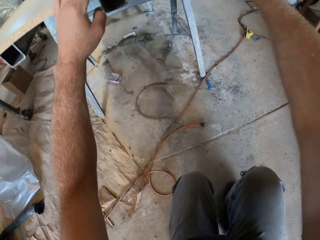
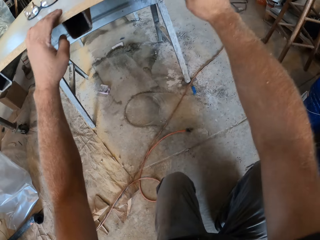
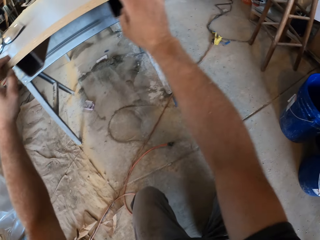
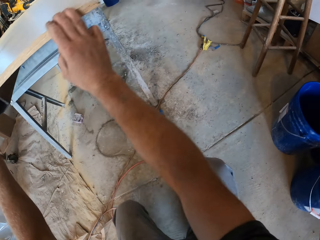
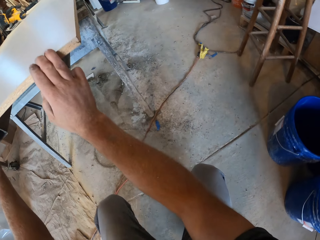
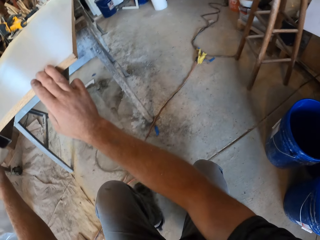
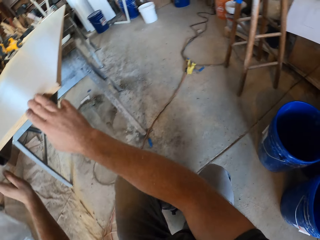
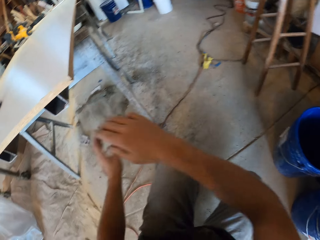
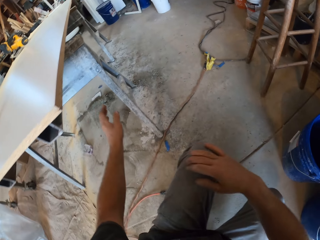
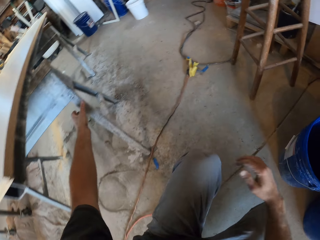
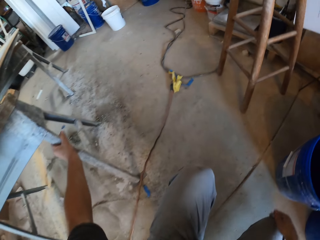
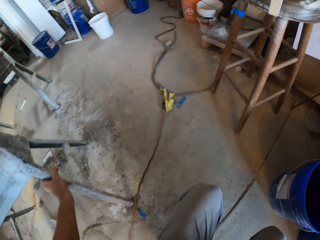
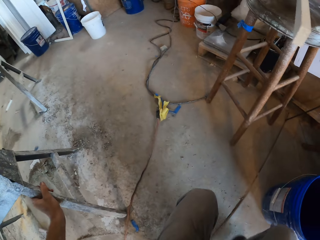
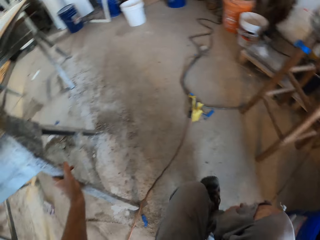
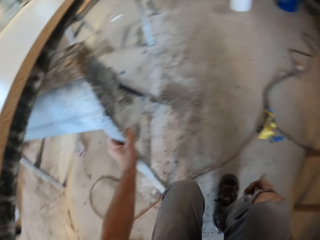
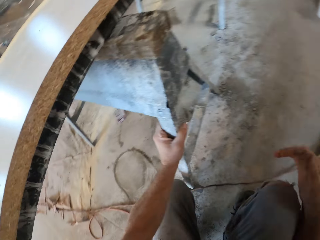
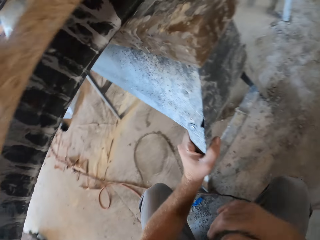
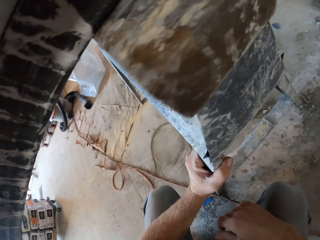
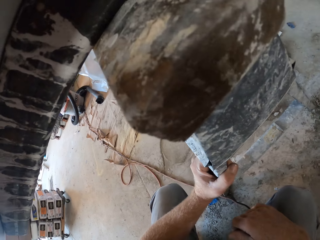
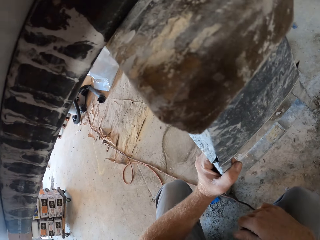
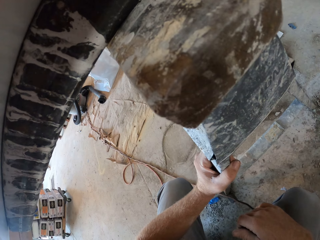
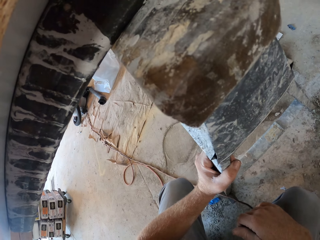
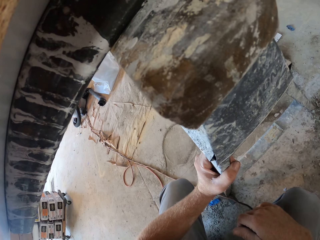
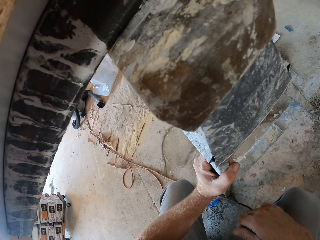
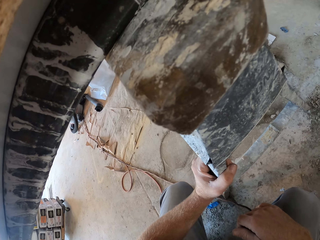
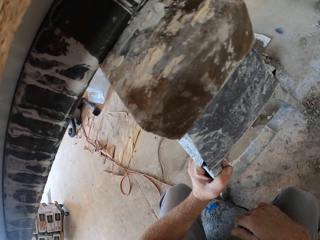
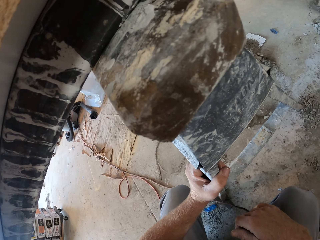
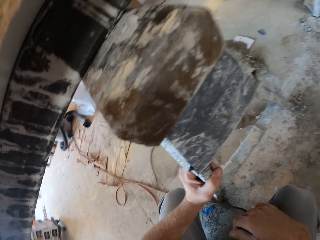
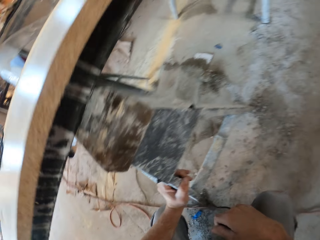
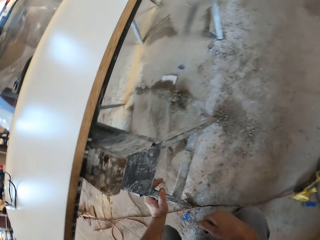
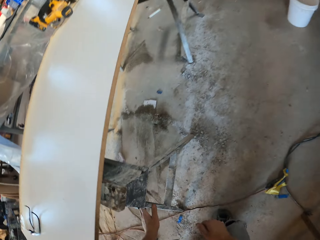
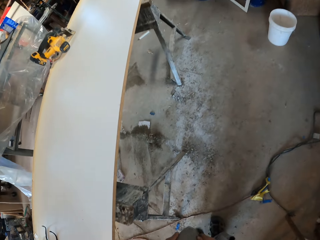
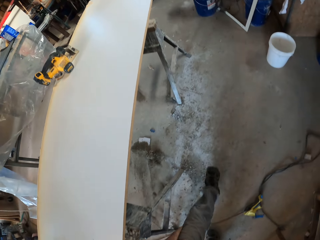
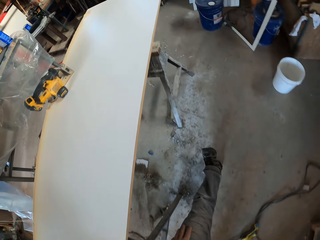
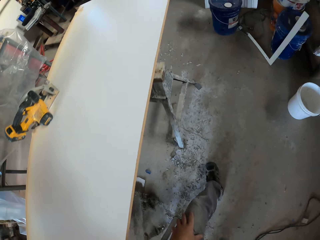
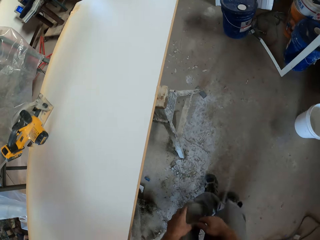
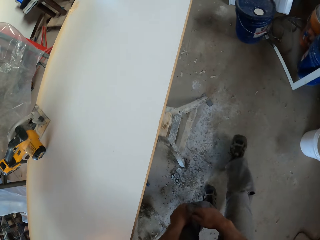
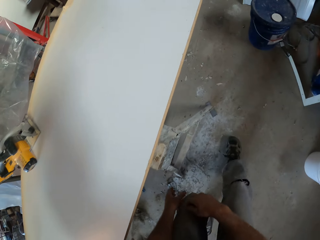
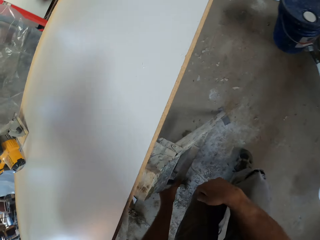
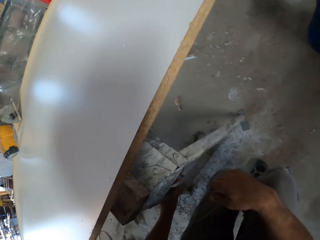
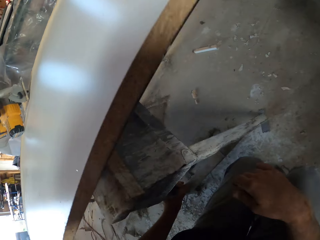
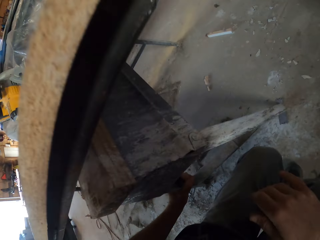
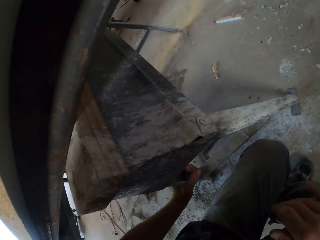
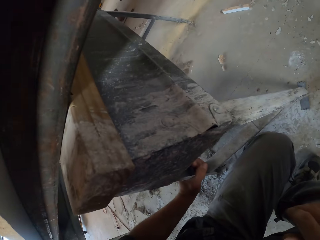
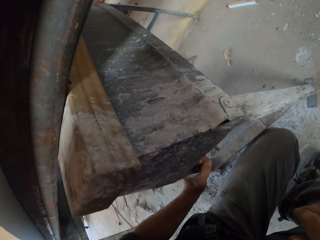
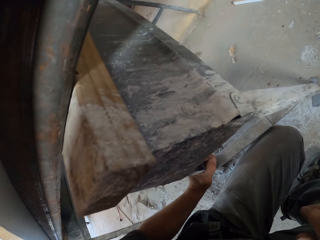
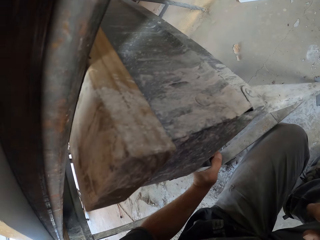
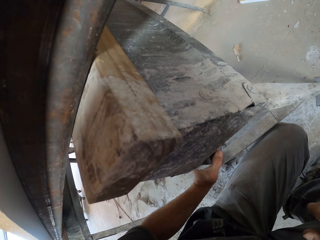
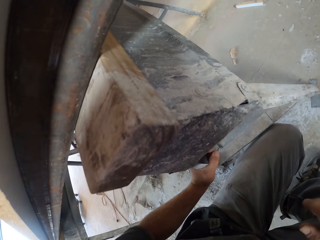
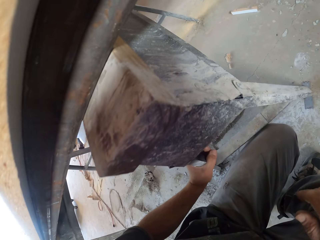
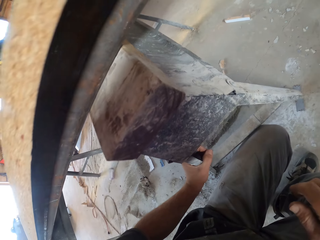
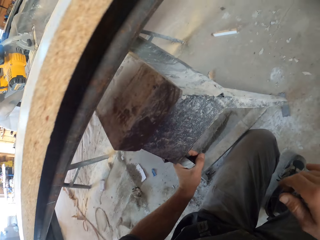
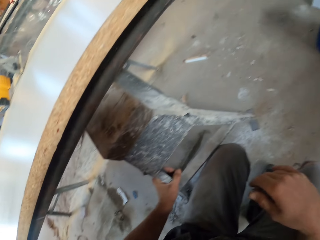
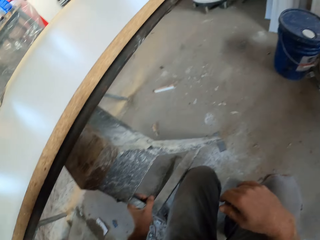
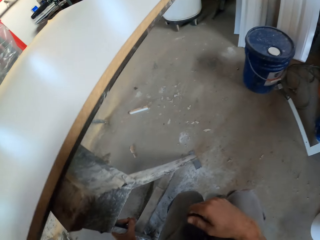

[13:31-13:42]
The camera wearer crawls around. They touch the metal stand. They crawl around. They stand up. They walk near the board. They bend down. They touch the metal stand.

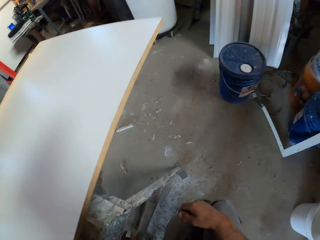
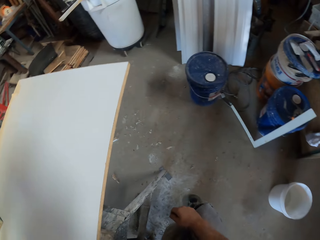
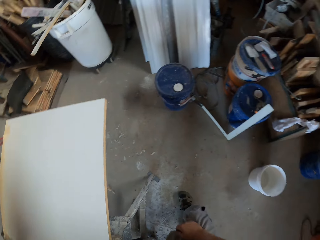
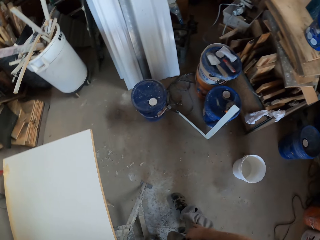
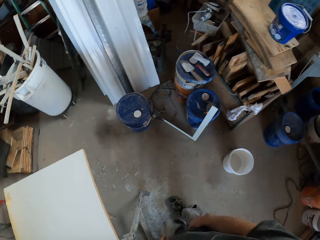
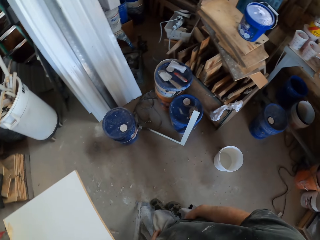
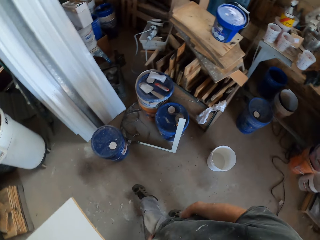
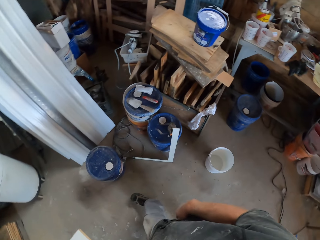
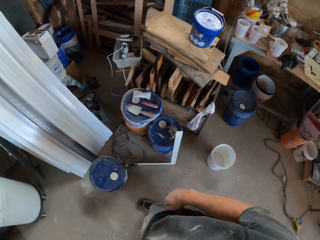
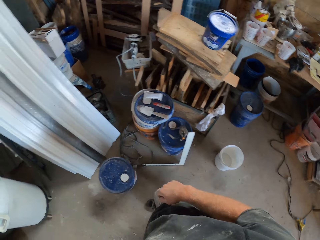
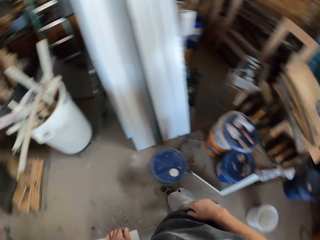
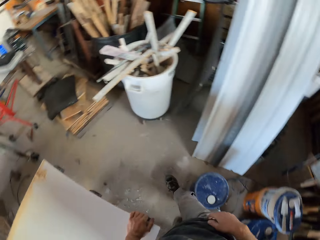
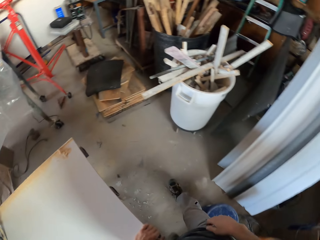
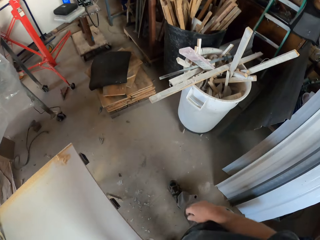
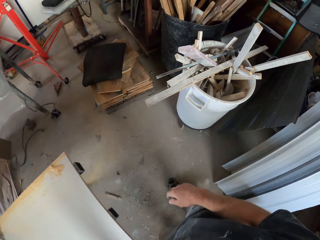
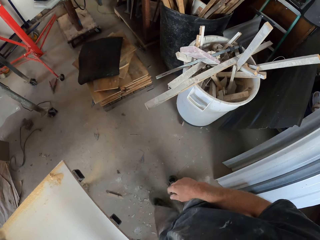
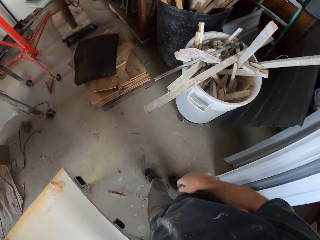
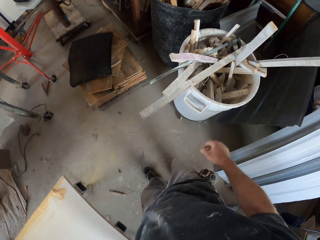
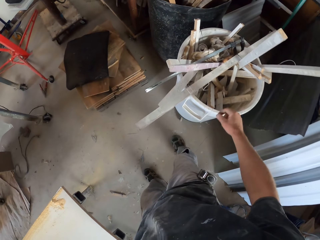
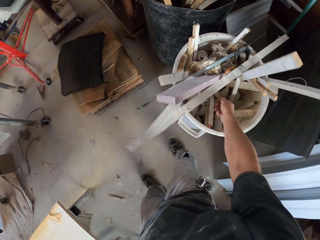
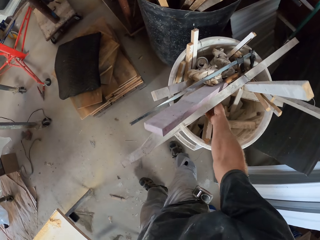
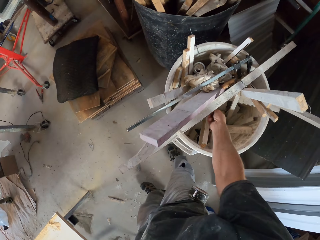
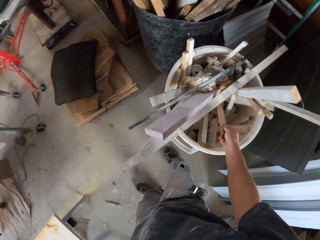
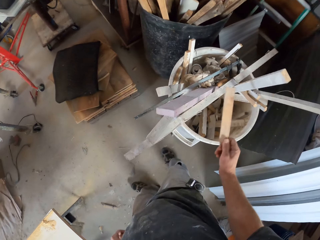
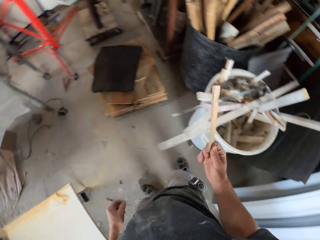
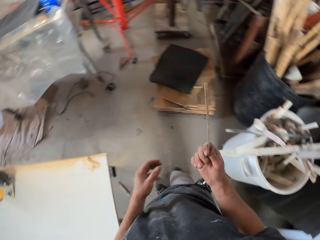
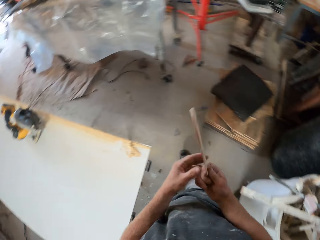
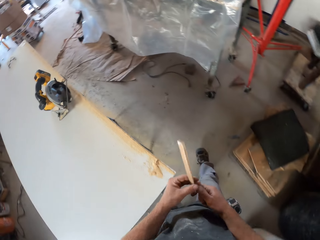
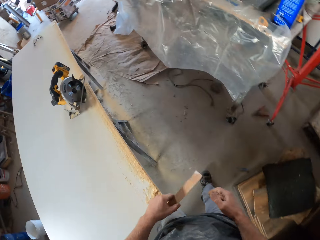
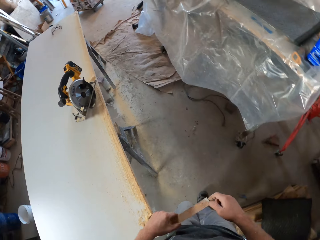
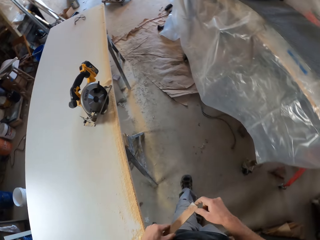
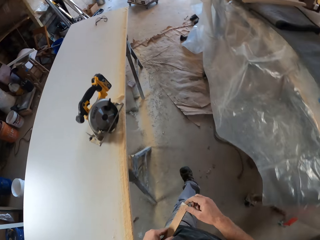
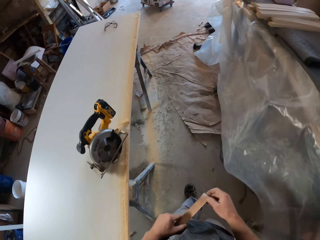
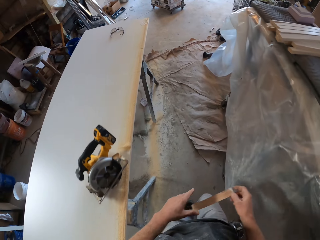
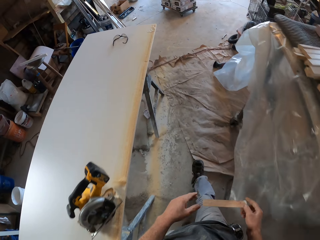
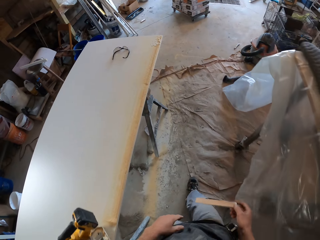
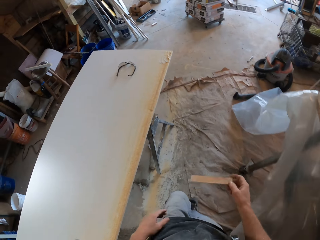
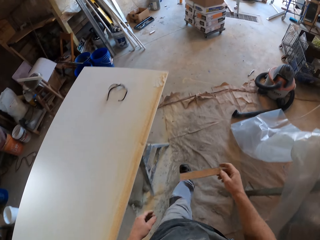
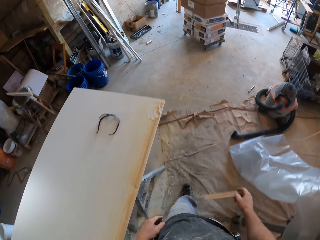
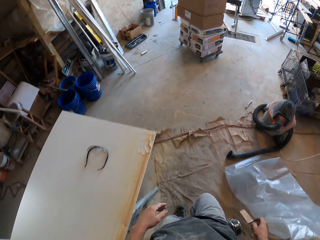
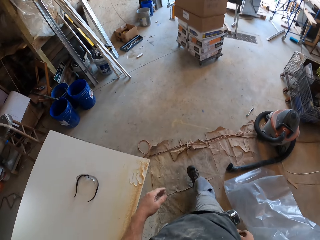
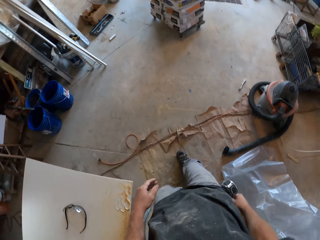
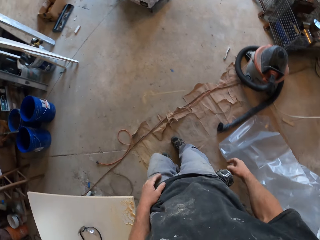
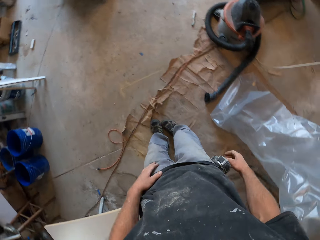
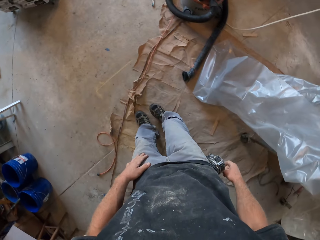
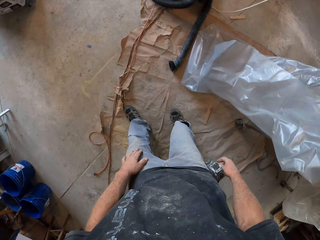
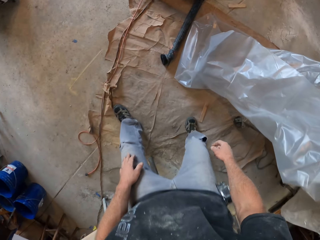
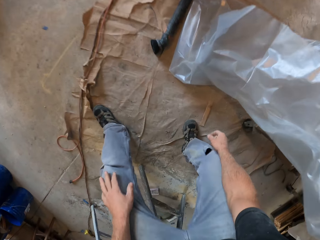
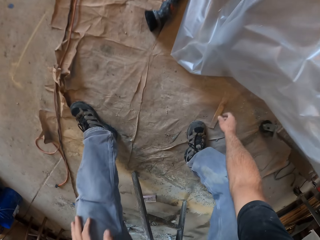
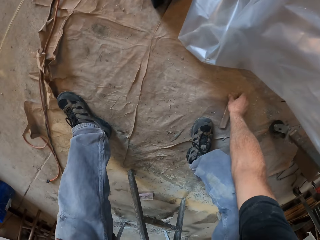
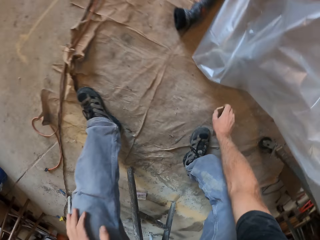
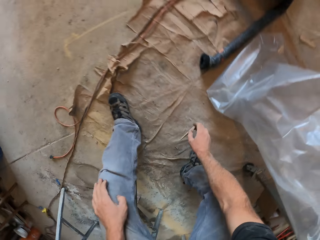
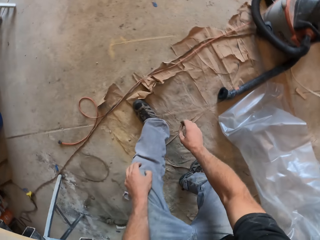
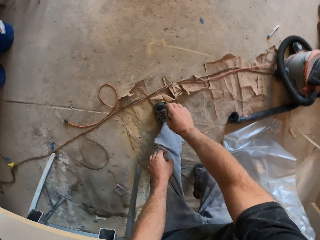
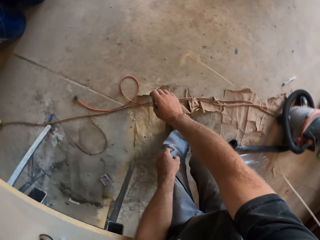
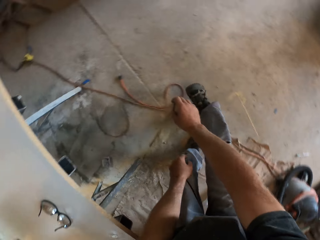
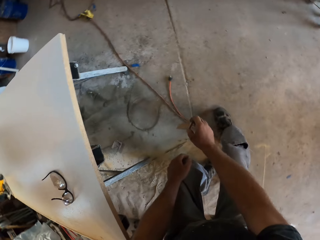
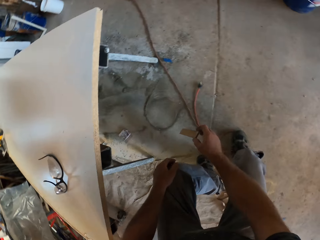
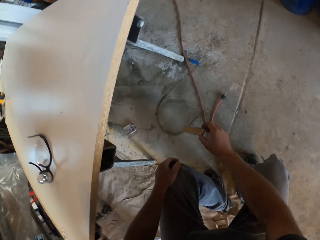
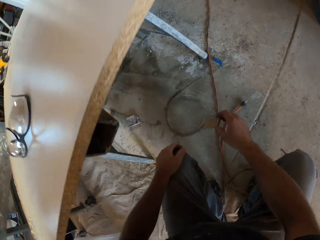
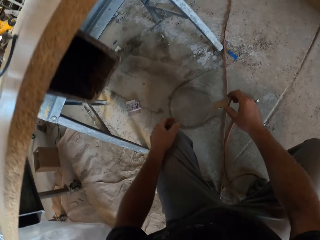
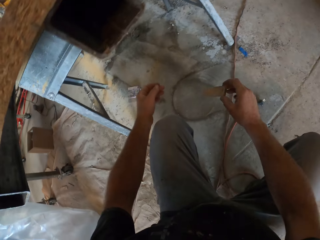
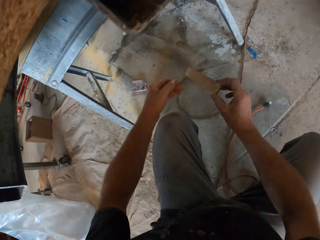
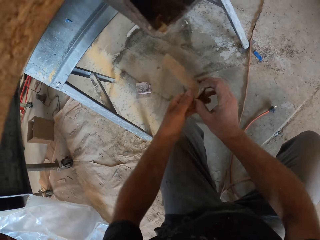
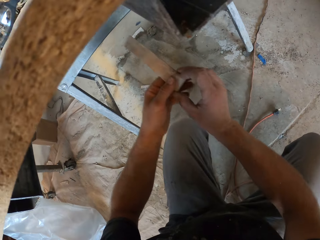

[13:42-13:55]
The camera wearer stands up. They walk near the board. They pick up a piece of wood. They look around. They exchange the hand holding the piece of wood. They move in the room. They look around. They drop the piece of wood. They pick up the piece of wood. They look around. They move in the room. They exchange the hand holding the piece of wood.
